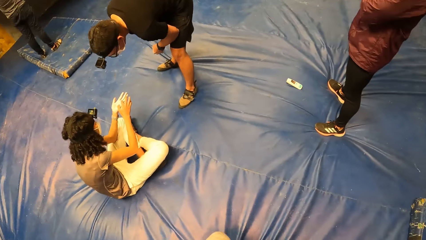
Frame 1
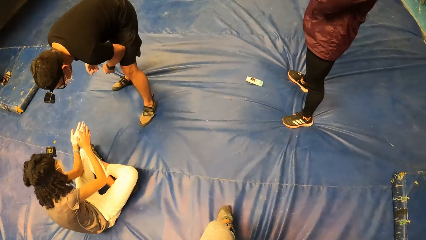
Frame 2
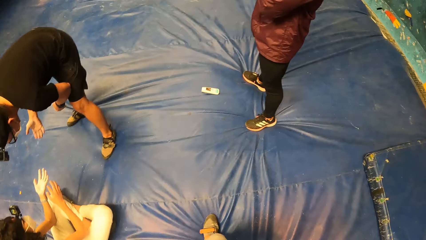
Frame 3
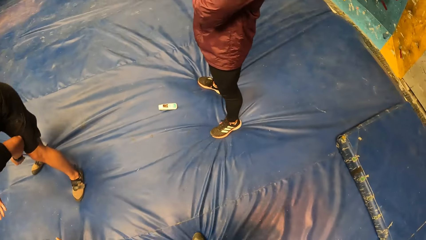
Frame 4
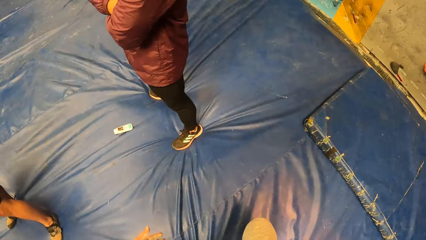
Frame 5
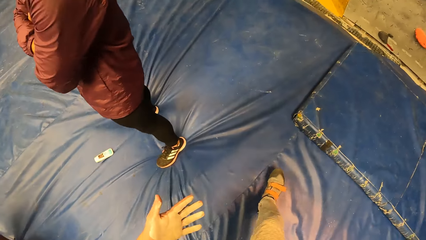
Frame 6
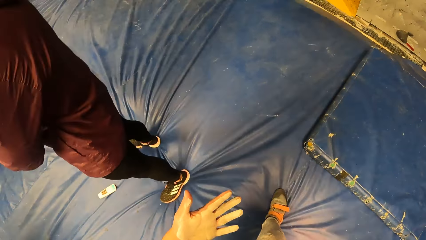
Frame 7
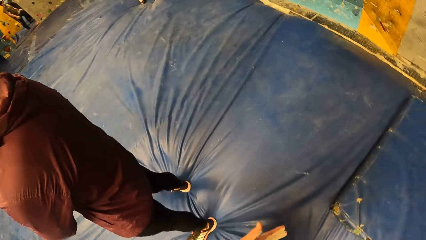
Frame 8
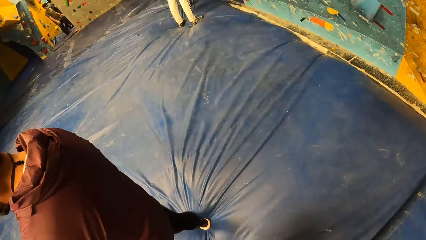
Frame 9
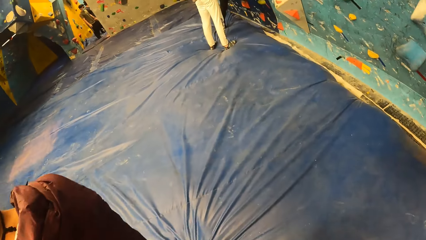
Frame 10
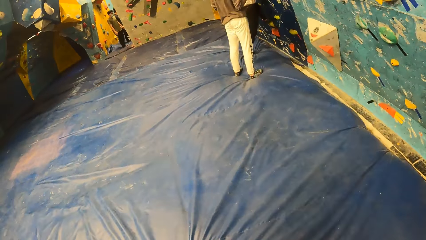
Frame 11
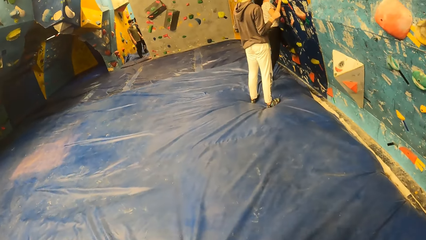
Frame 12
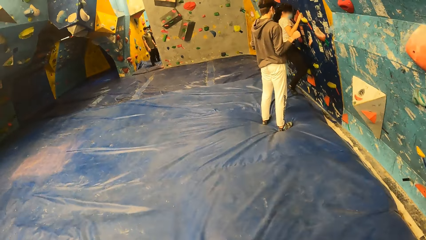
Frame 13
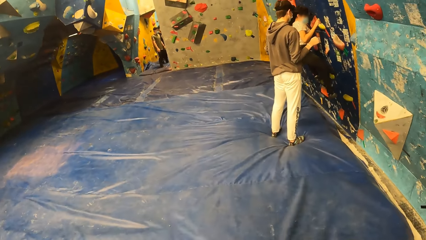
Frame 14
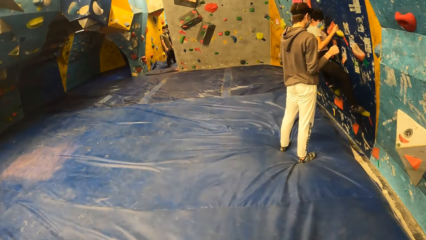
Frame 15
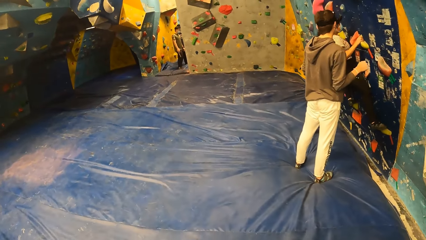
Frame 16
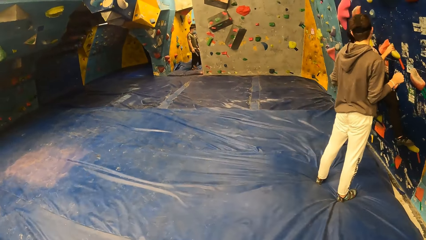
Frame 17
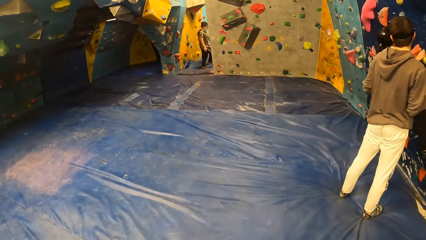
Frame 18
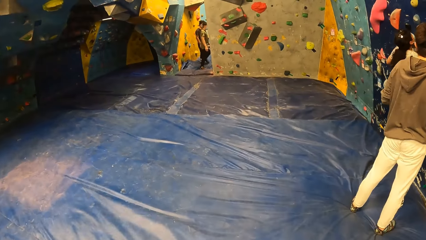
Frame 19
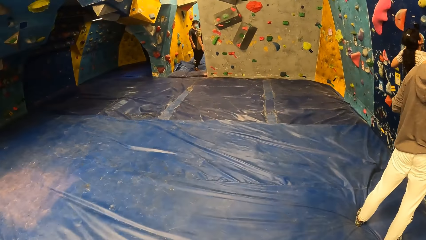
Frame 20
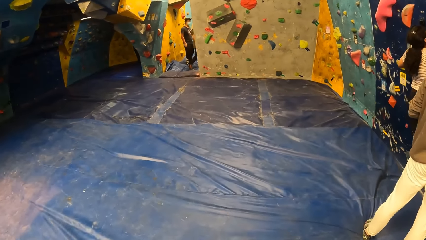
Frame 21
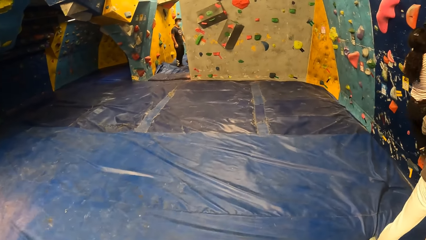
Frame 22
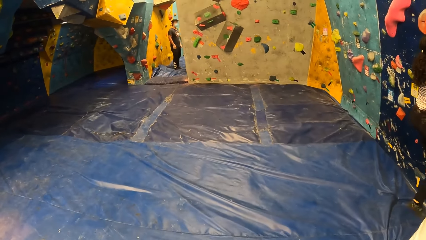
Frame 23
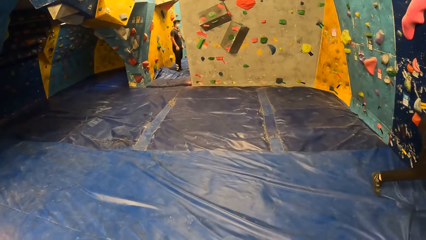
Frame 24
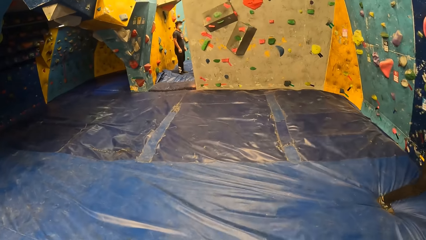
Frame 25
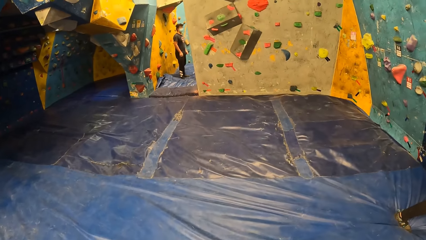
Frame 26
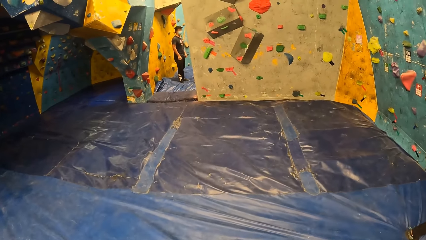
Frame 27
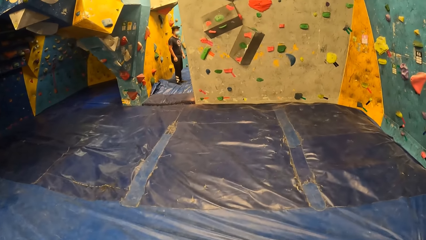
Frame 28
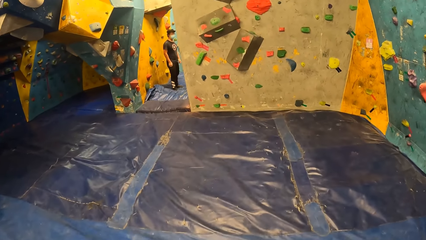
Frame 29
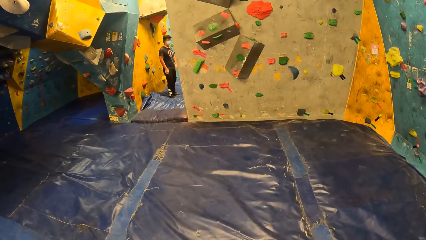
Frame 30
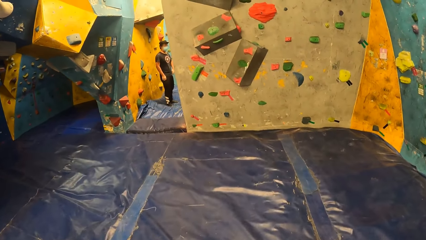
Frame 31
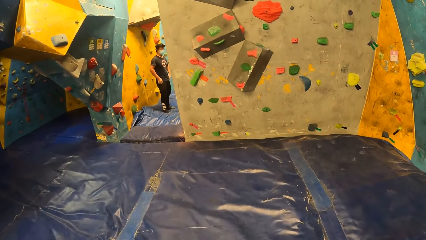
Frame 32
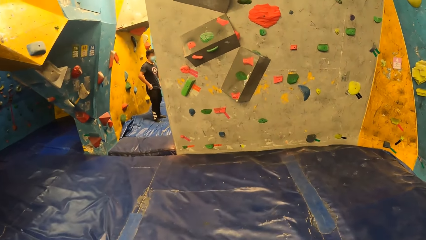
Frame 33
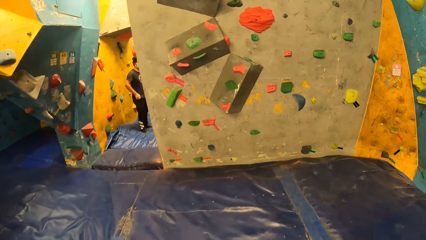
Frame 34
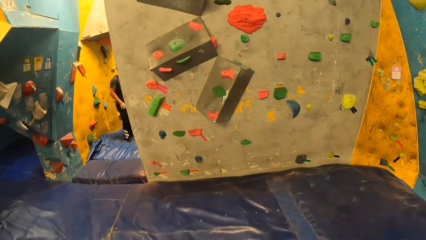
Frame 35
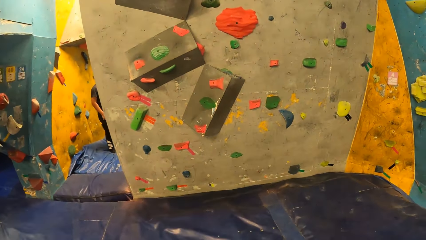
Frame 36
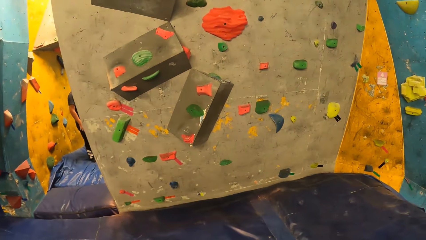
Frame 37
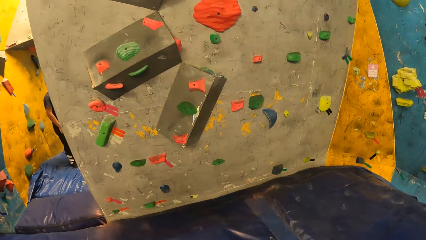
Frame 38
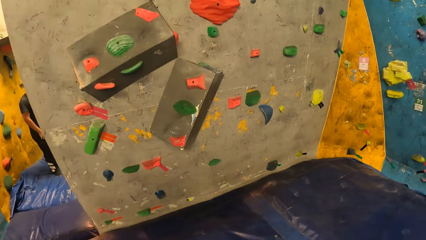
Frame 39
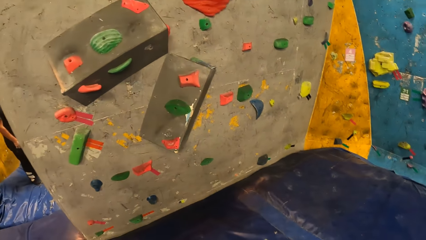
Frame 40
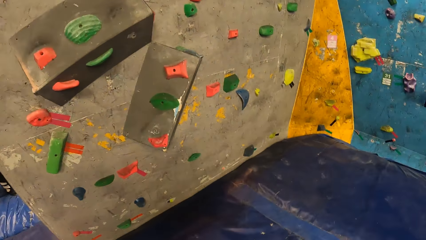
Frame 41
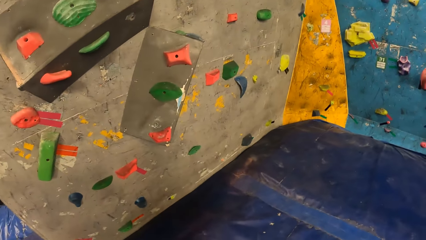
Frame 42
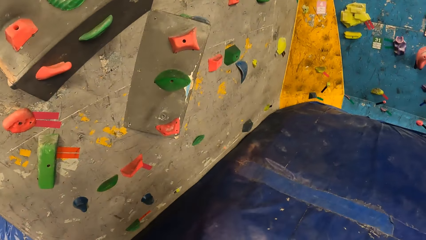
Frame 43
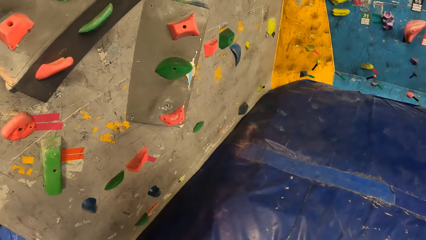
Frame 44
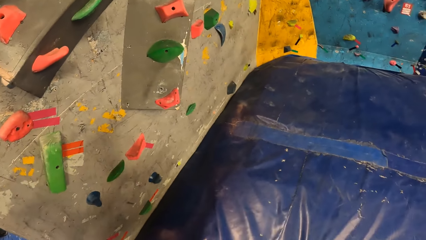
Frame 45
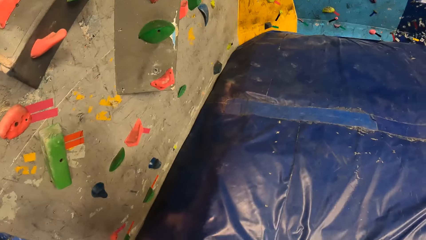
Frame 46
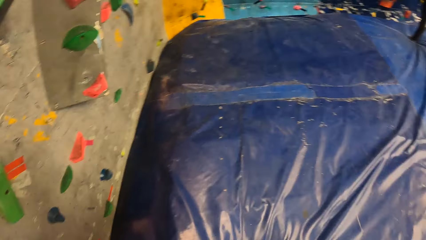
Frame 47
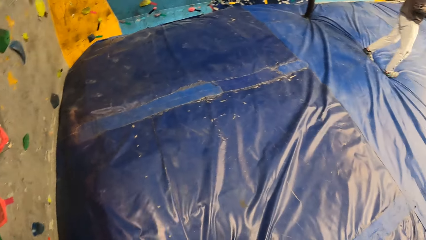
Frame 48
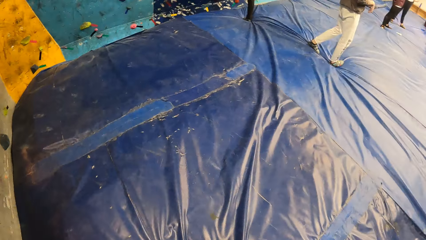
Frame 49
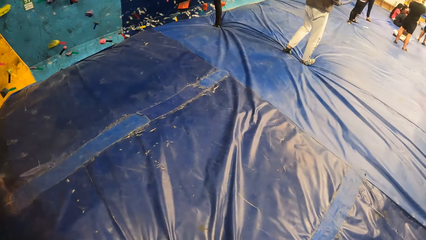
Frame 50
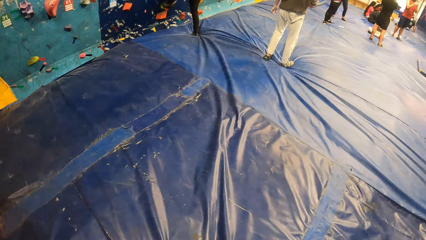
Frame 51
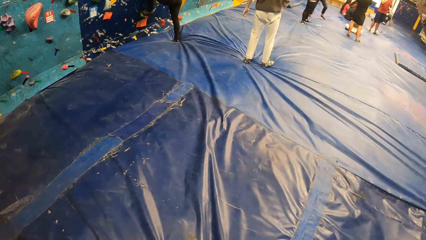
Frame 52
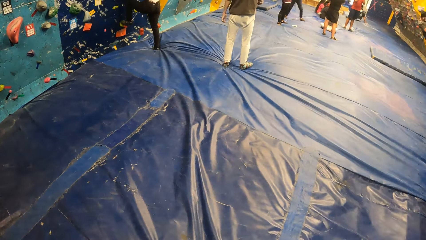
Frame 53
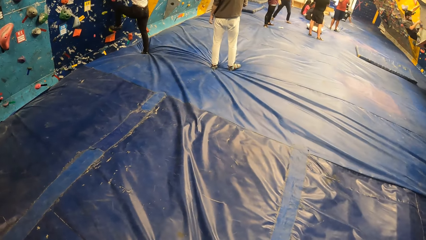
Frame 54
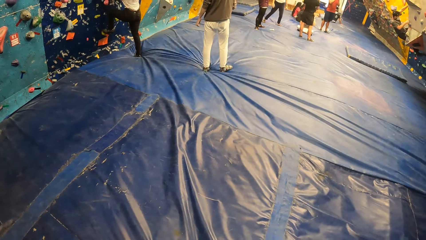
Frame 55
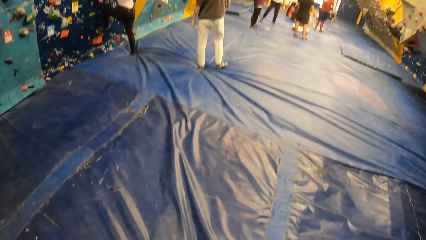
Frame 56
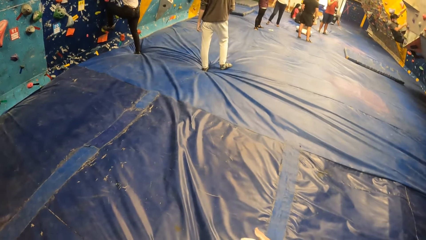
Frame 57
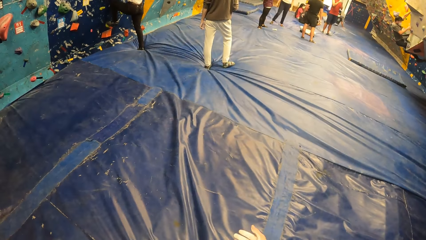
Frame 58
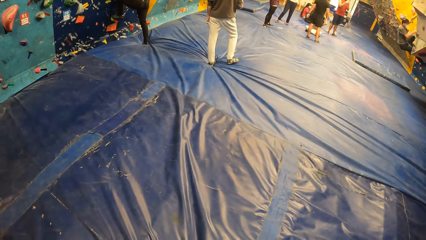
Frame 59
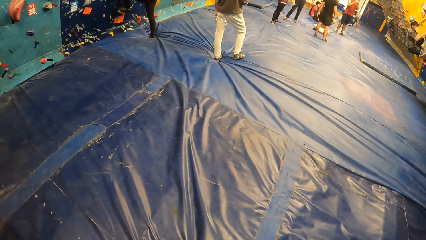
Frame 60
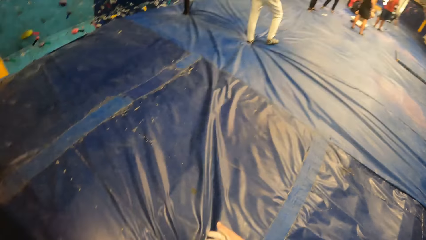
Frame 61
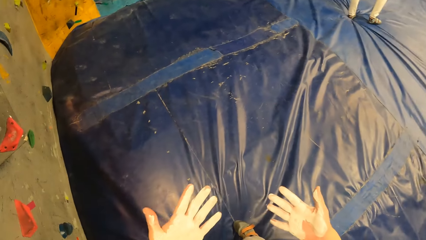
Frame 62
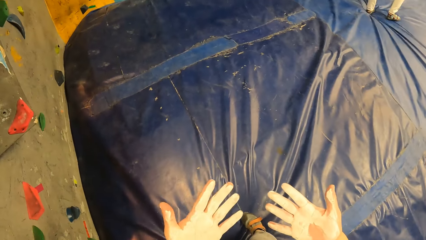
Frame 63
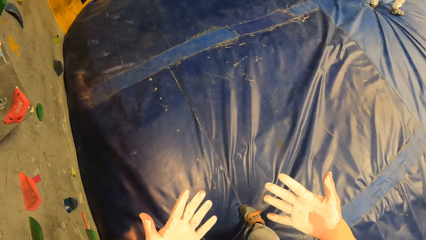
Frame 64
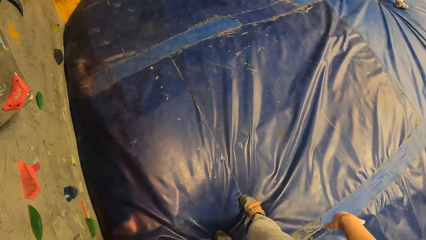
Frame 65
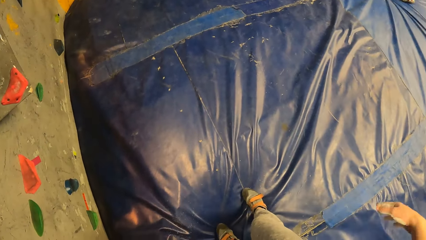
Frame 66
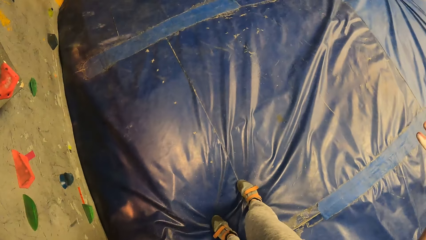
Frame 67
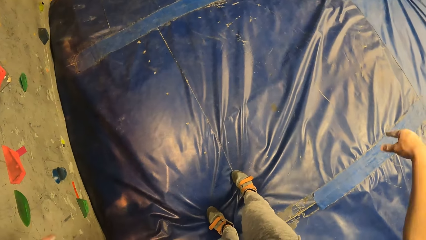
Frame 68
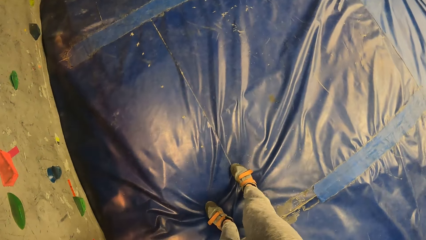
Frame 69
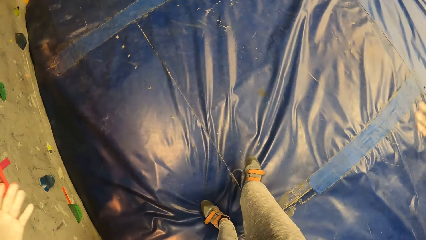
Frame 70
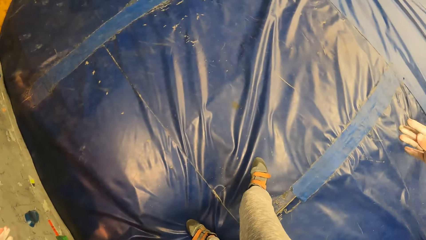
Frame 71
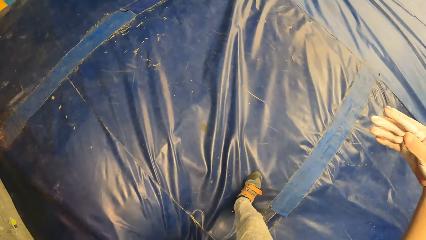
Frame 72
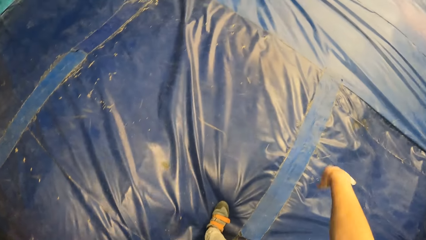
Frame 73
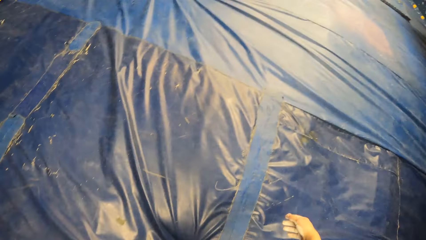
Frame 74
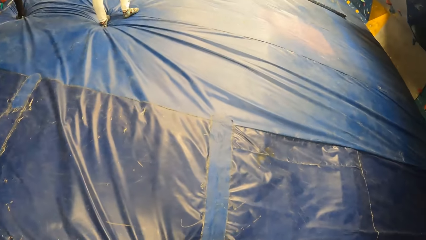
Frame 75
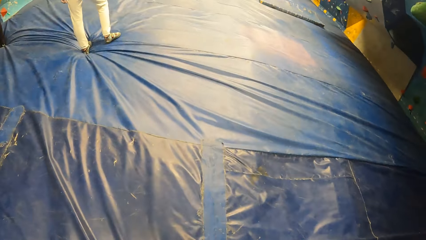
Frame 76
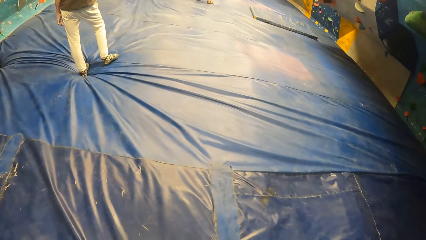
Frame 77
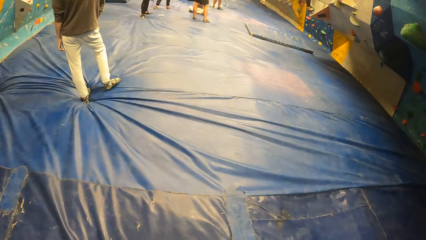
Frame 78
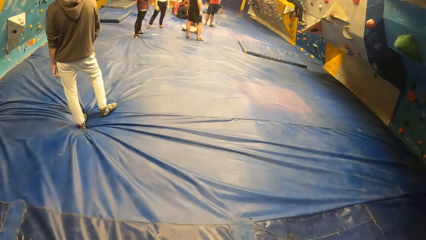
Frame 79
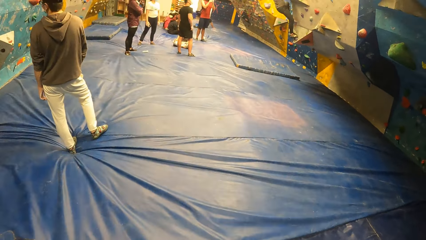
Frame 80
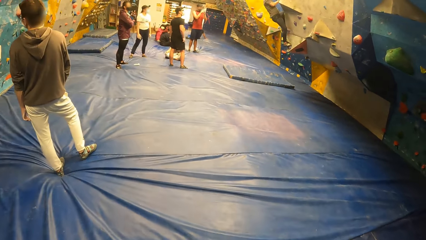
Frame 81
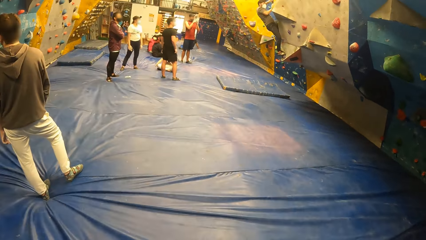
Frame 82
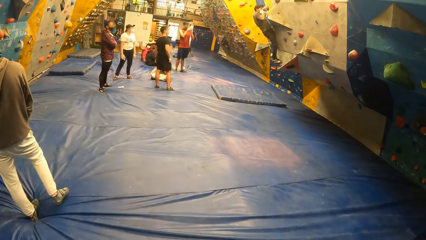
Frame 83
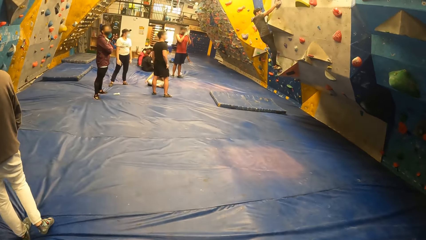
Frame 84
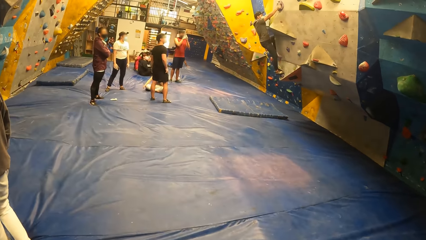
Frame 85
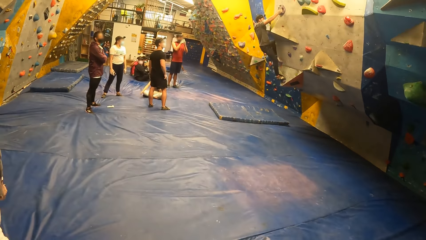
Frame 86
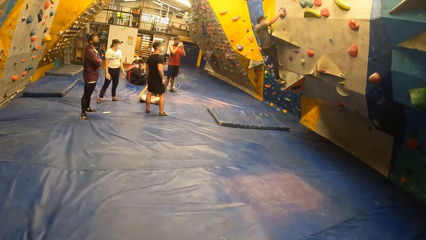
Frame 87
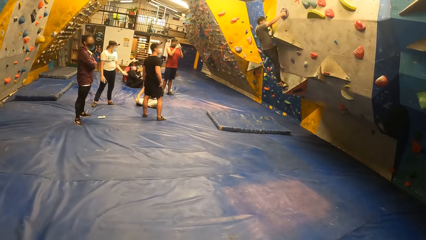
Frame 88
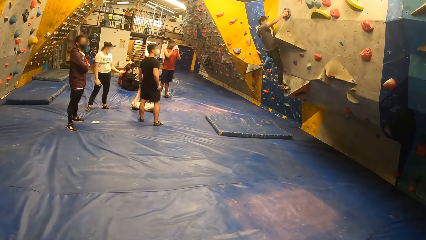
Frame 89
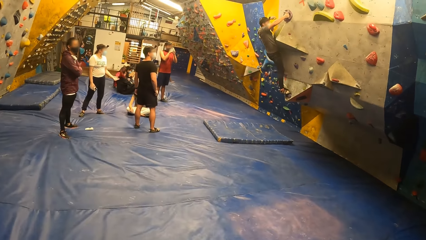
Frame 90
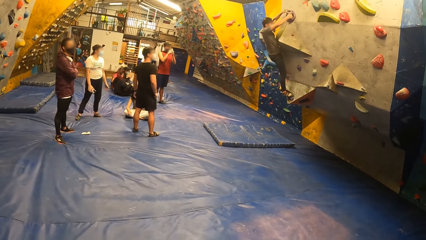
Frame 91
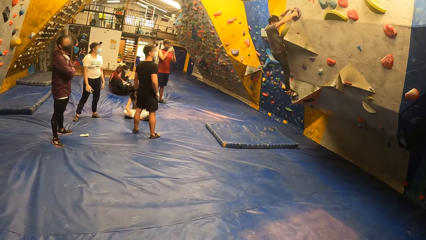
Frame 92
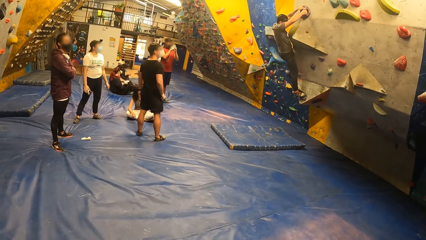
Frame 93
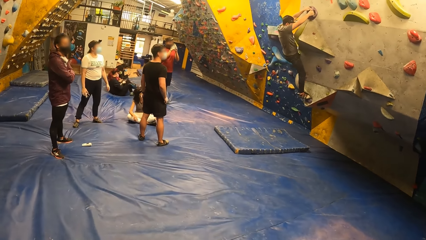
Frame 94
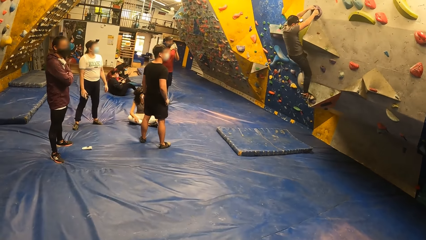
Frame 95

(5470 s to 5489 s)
A person interacts with another person. Another person stands up. The camera wearer walks around. They raise their left hand. They walk around. They look around. They look at both hands. They shake both hands. They walk around. Another person climbs the wall.
